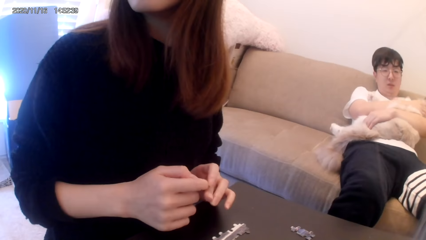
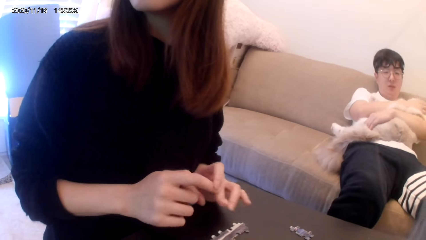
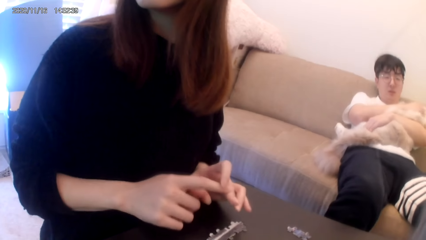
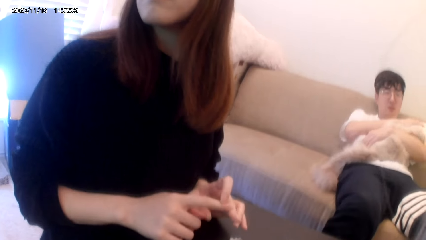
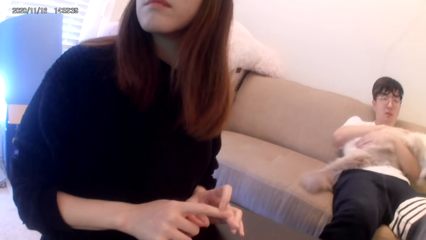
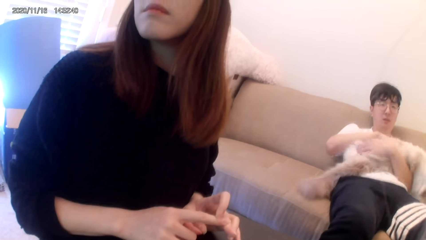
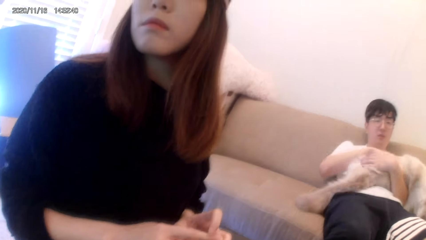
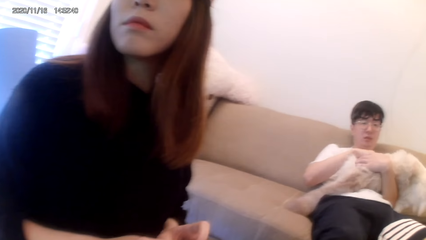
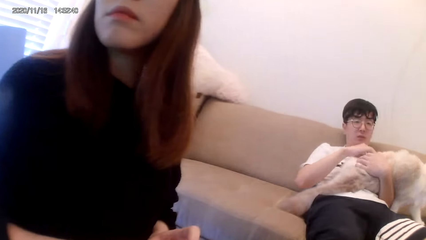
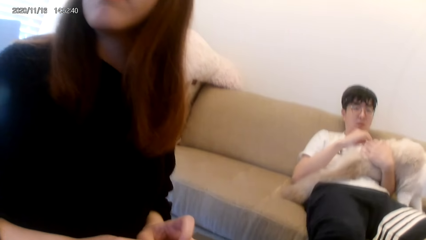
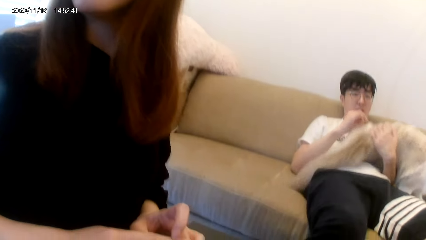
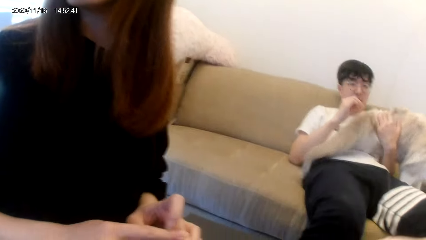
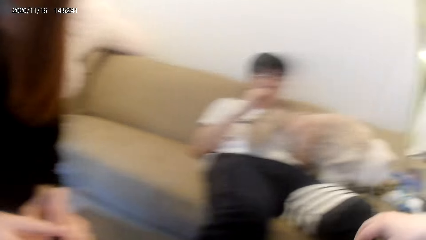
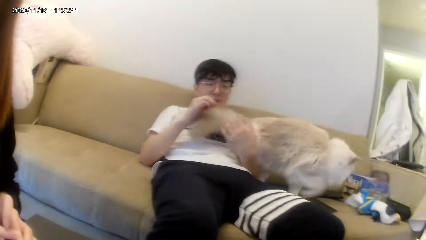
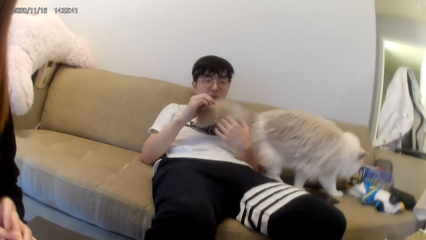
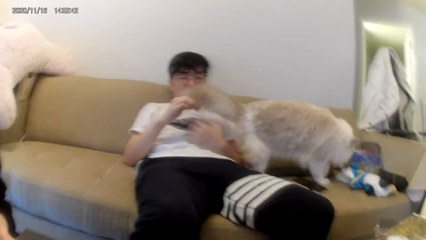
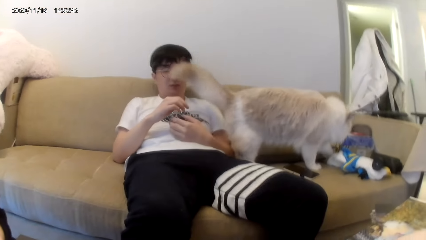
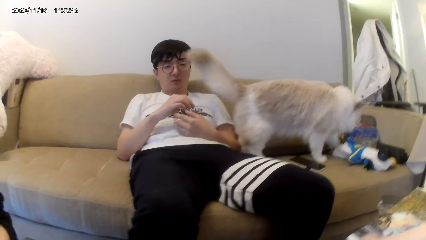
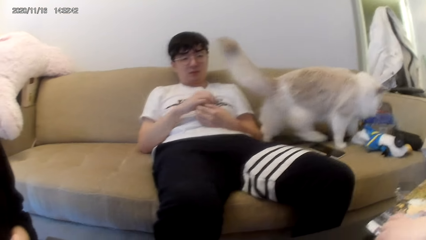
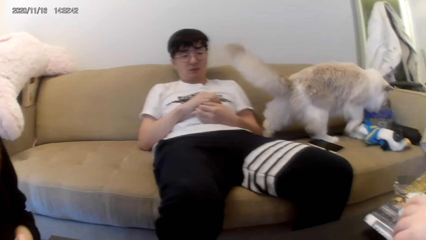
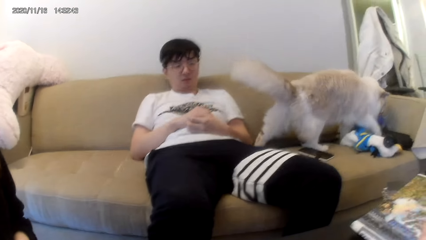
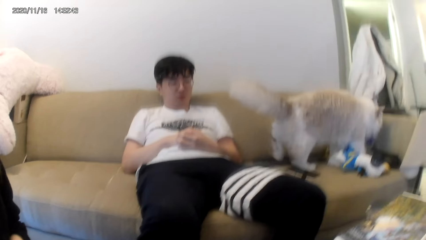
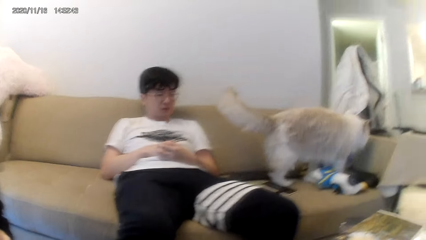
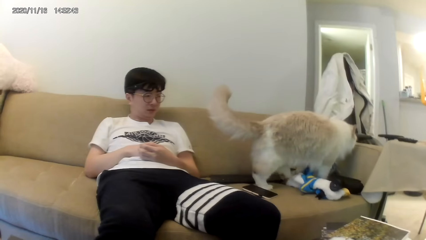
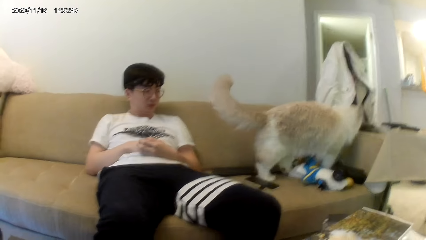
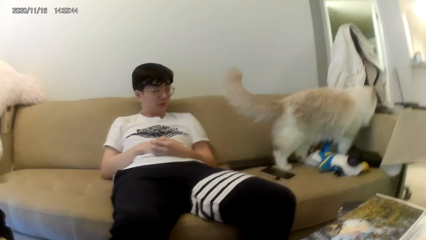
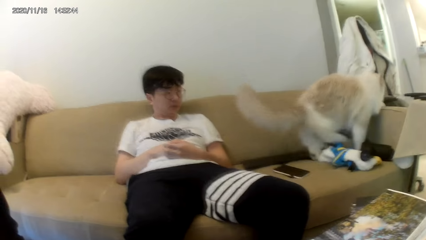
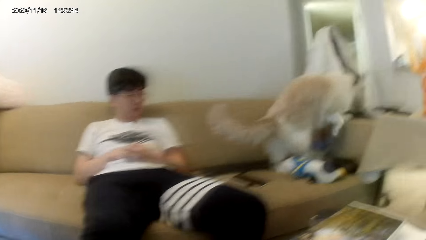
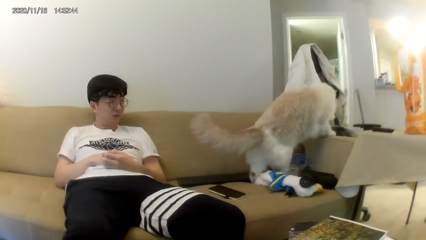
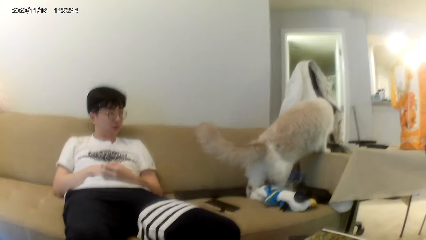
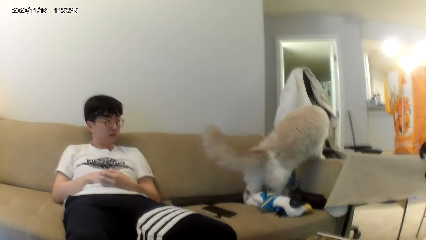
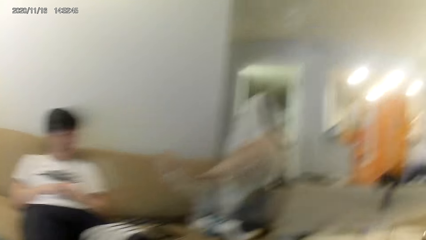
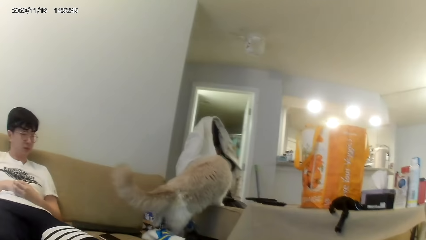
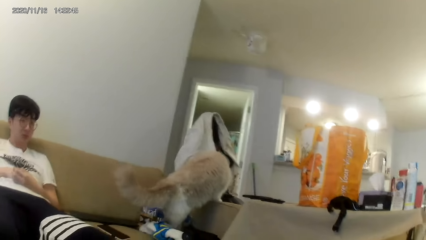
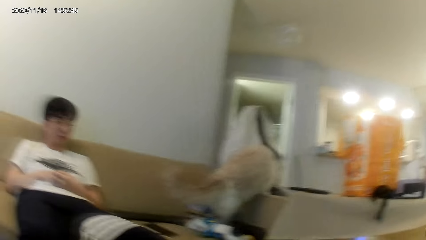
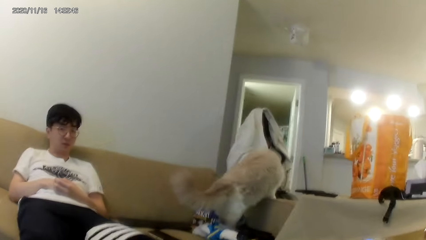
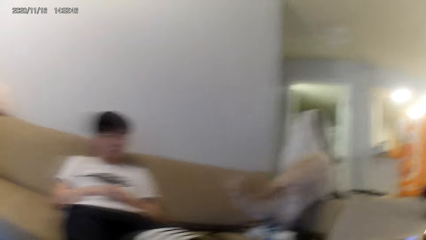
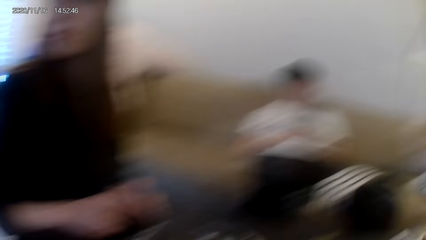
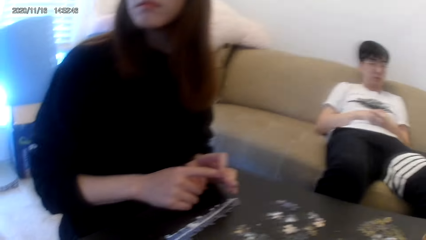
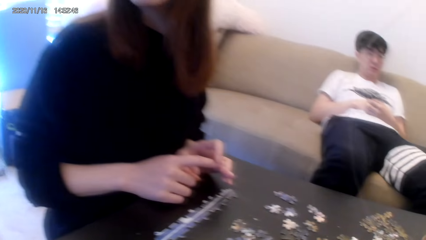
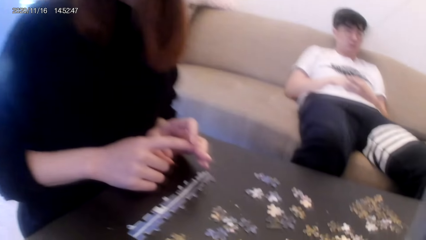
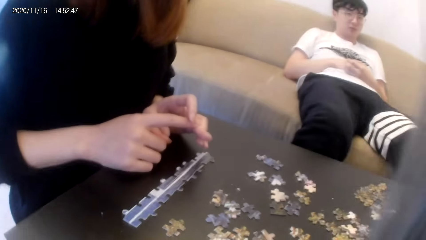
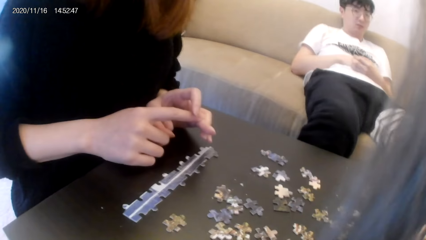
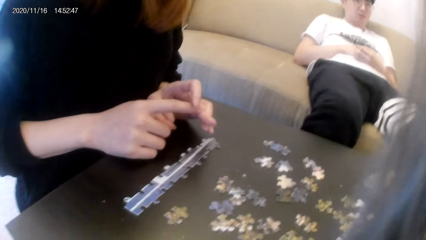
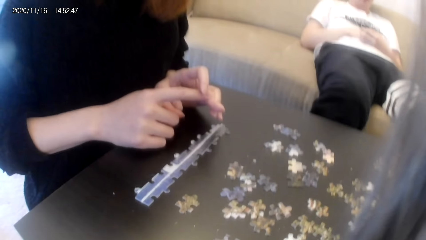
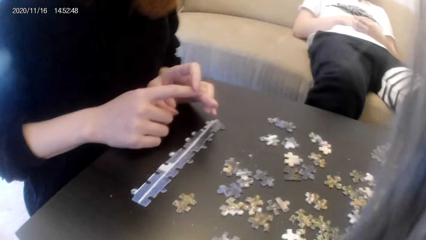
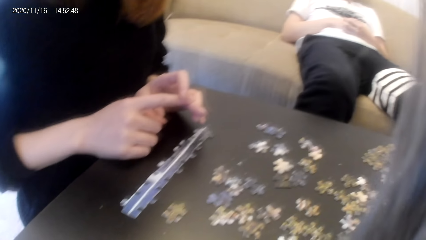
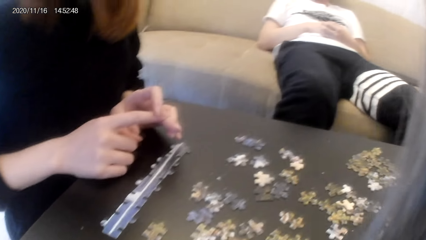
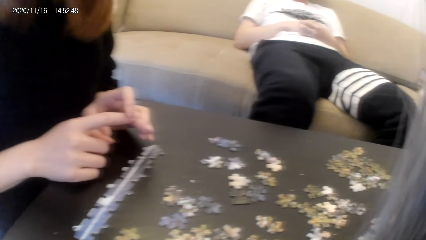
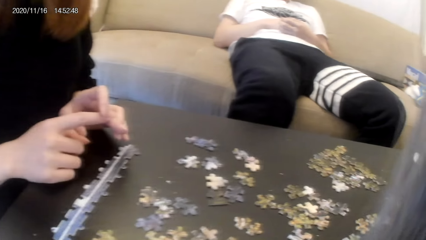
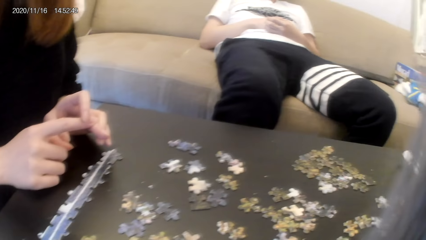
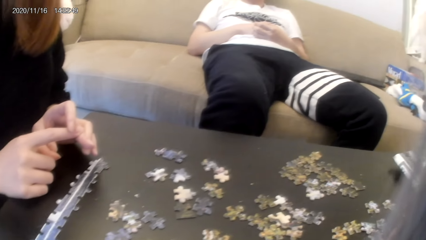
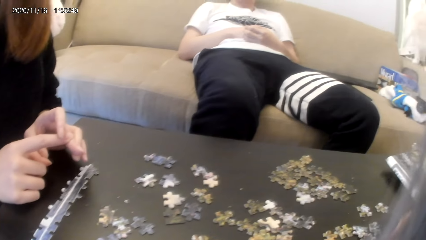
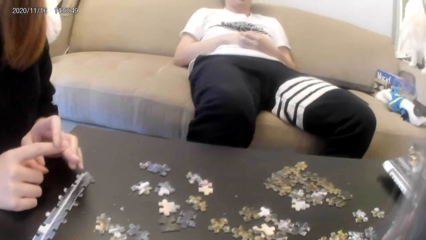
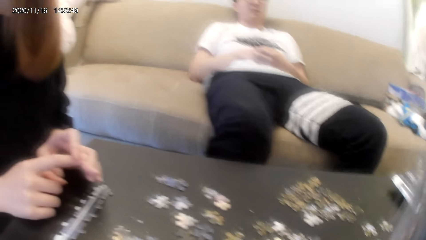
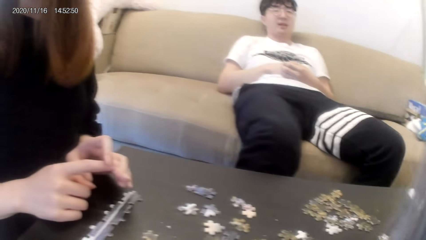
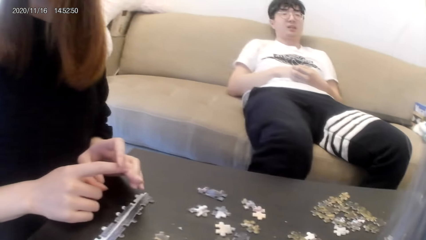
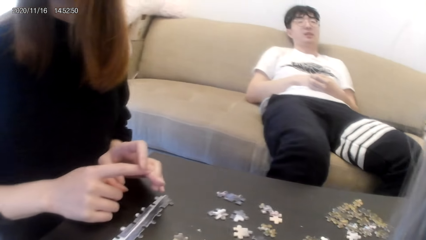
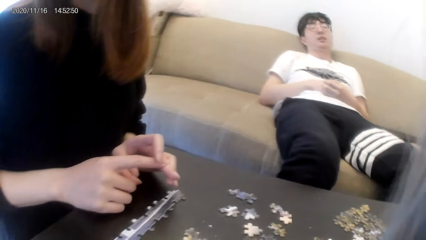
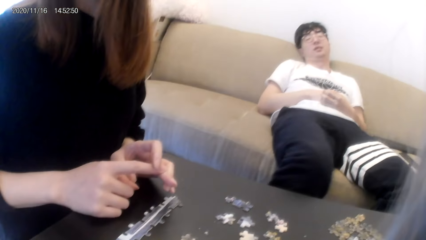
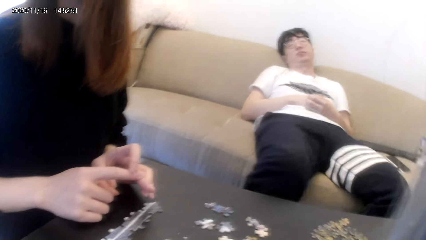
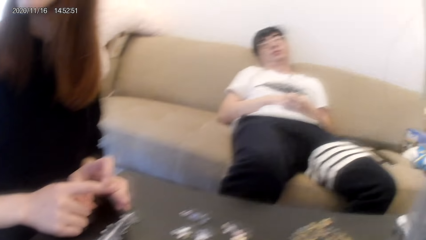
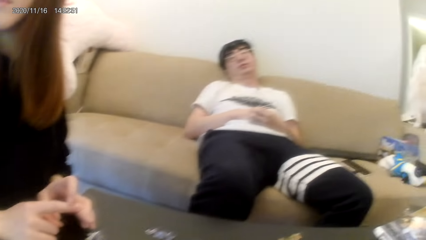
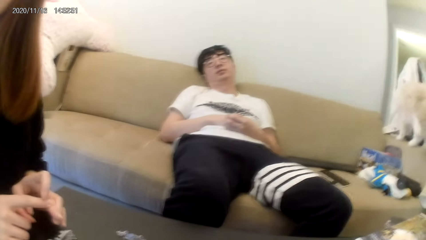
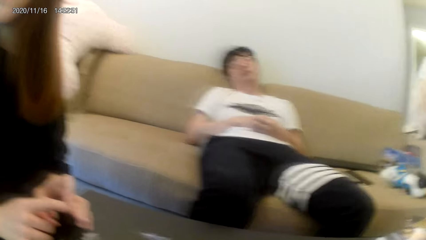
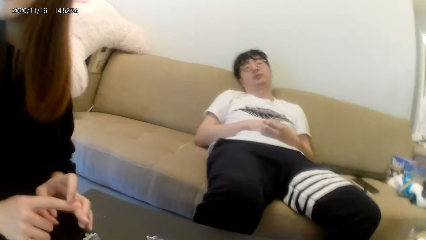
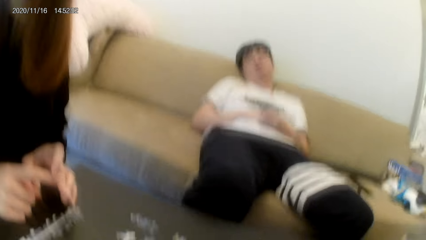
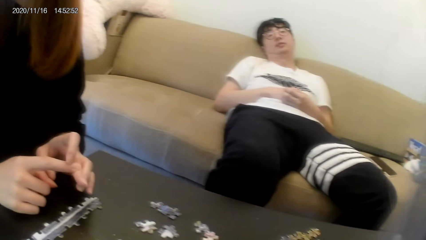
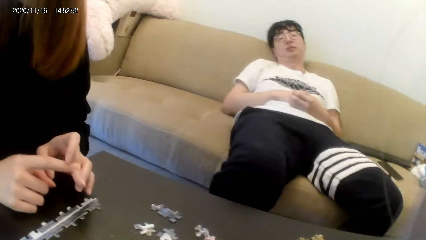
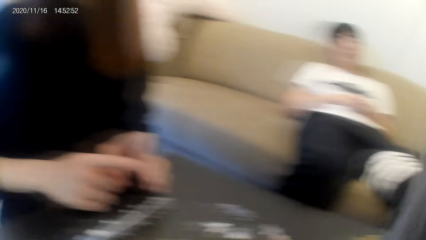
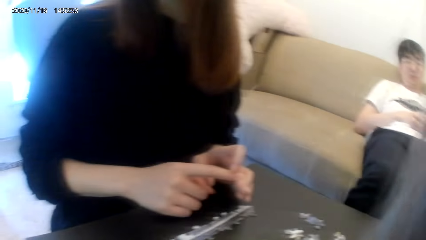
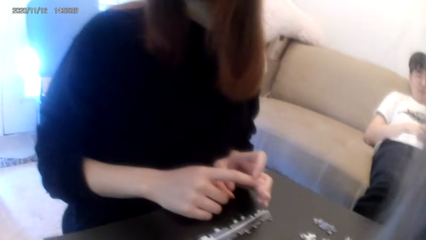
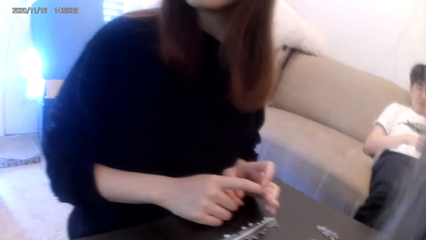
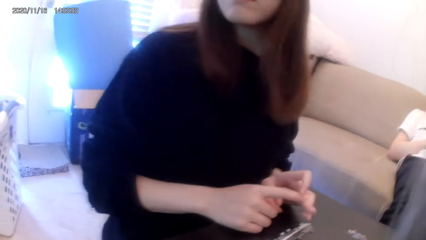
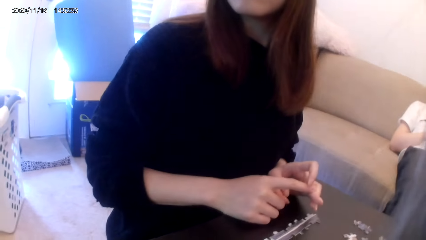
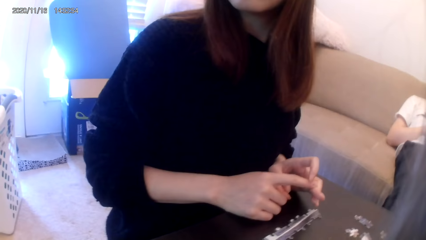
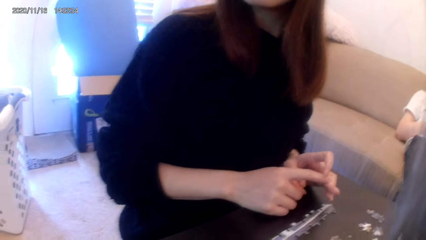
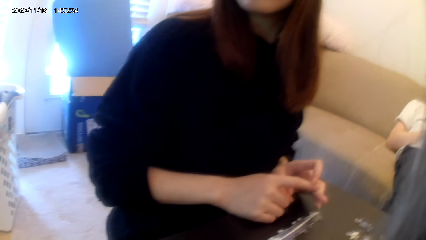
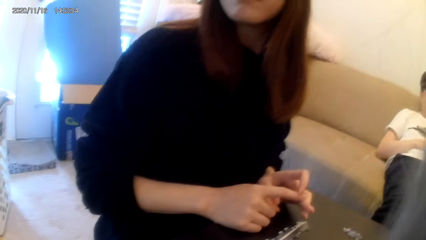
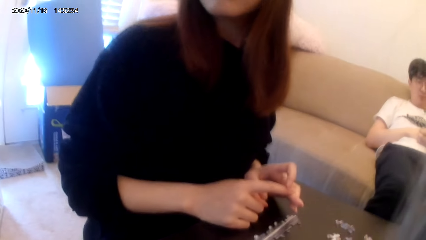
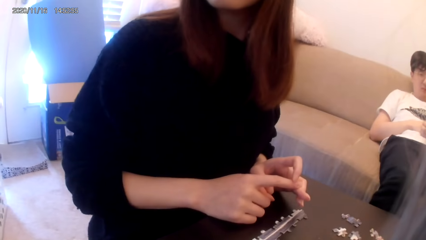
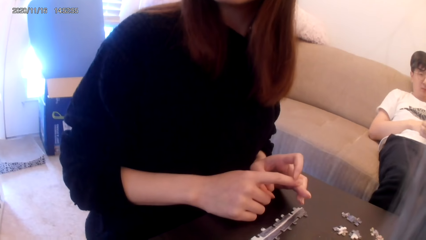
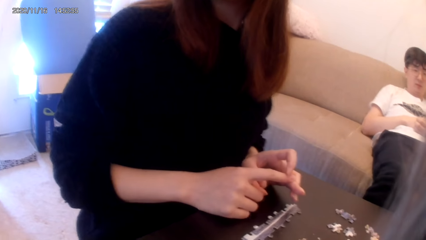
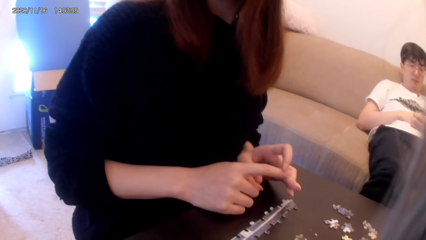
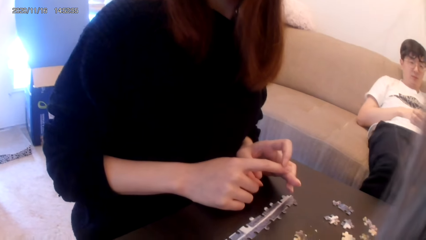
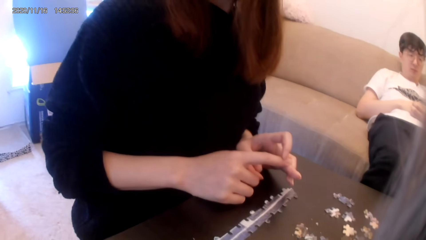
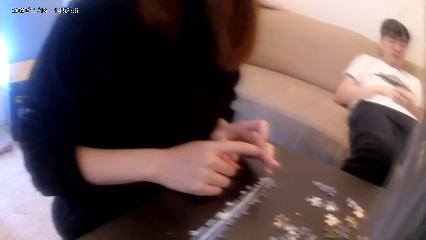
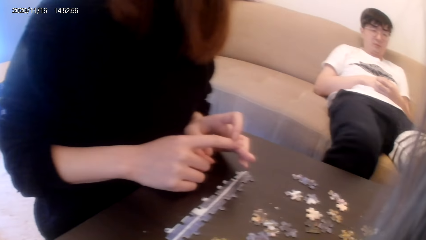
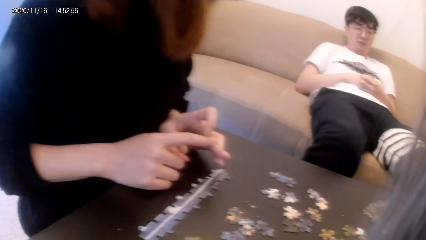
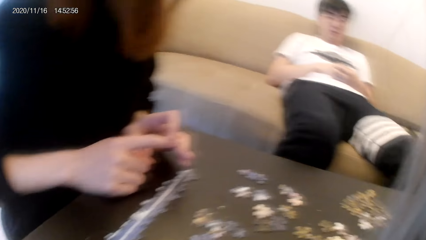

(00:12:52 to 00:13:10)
A person holds the dog. The person folds hands. The person and another person stare around.
